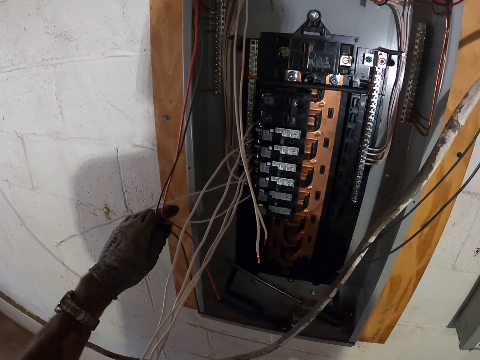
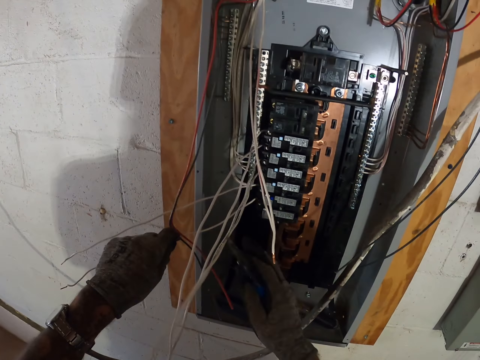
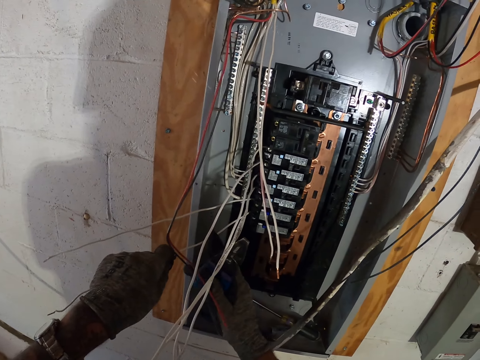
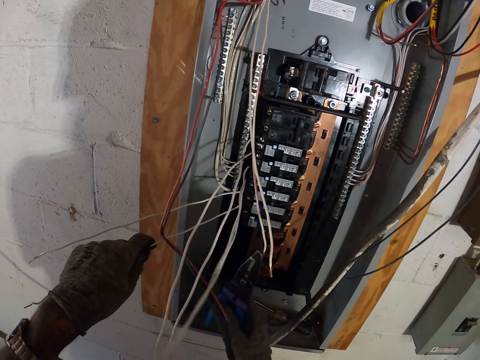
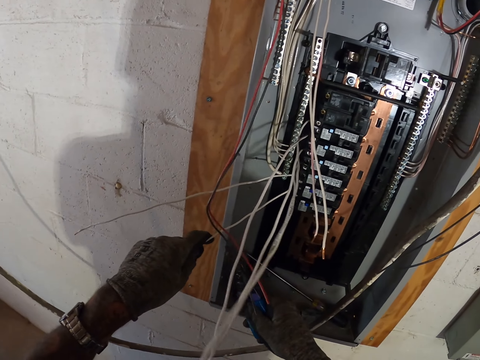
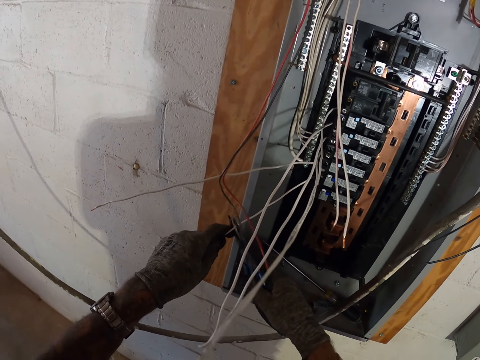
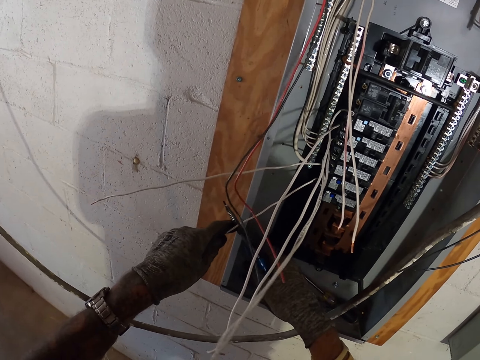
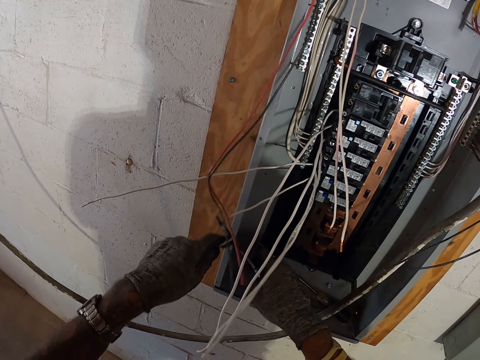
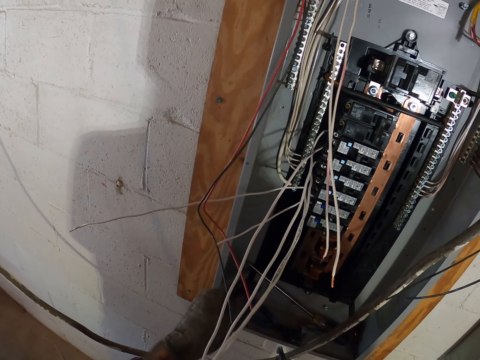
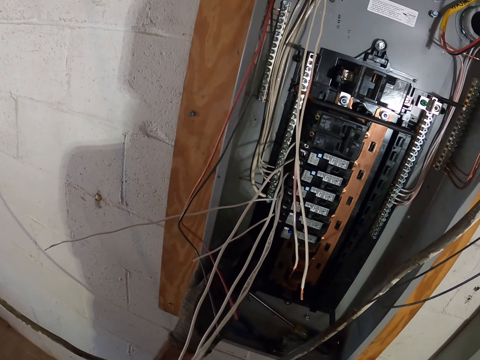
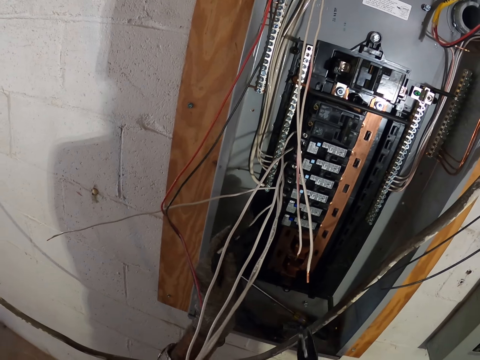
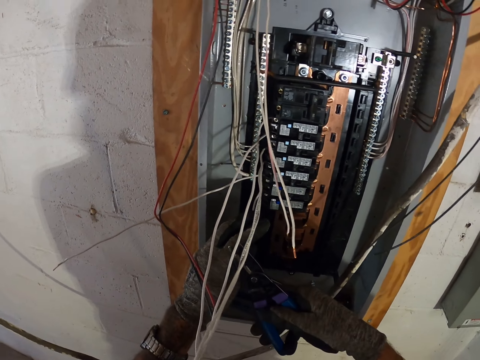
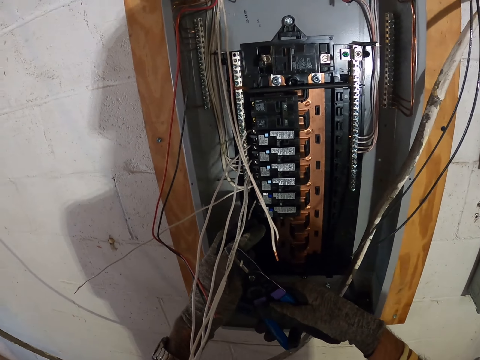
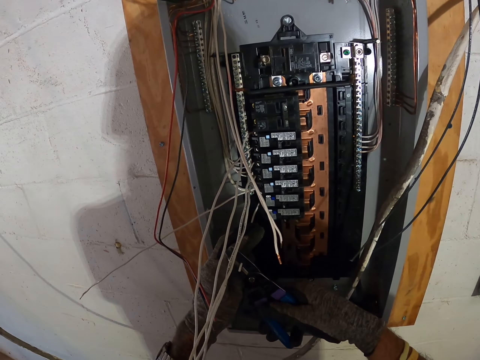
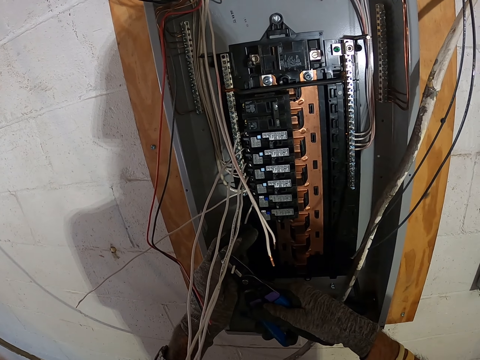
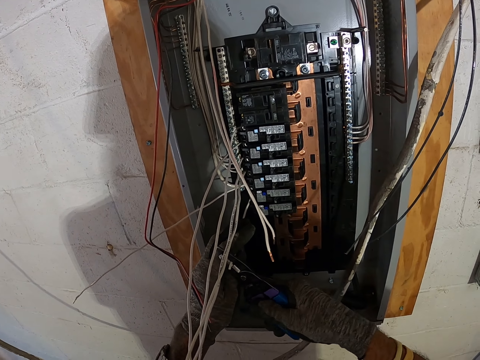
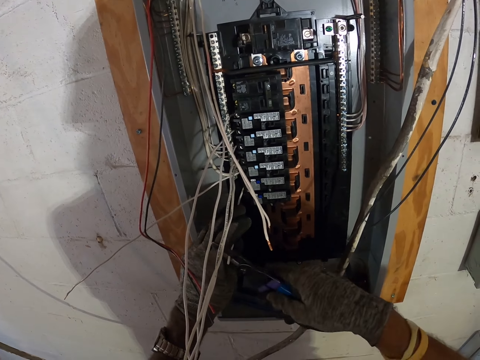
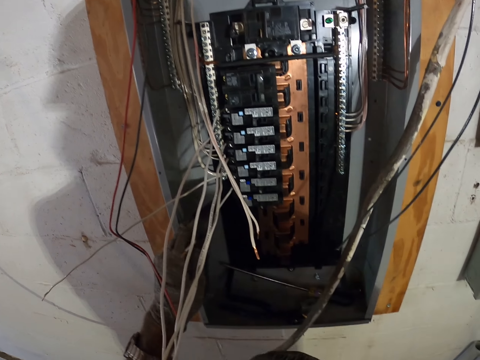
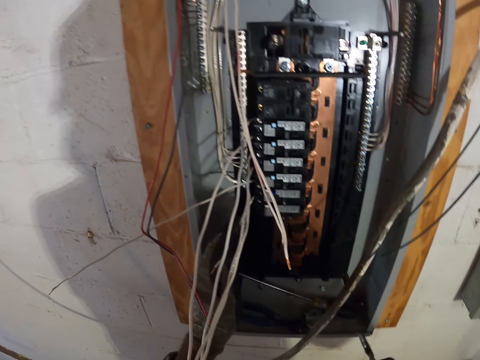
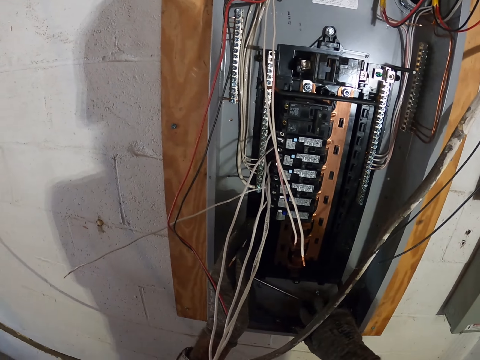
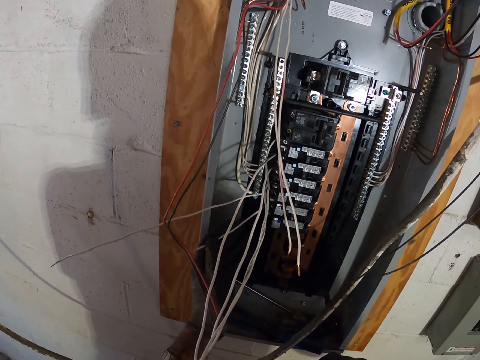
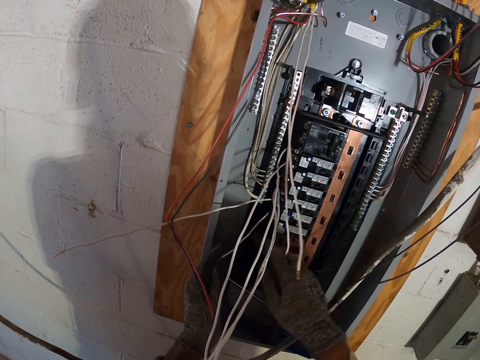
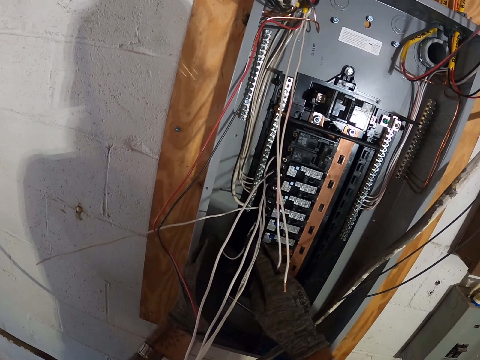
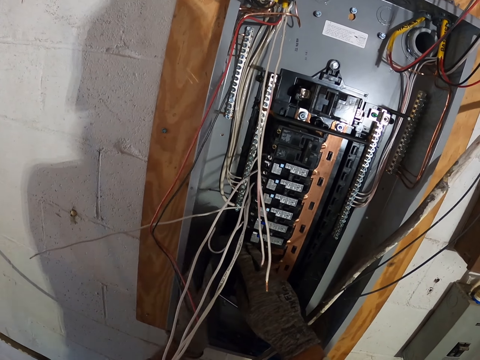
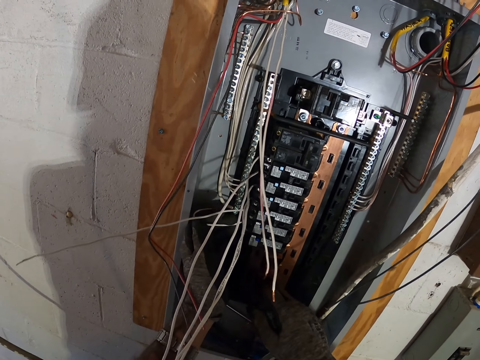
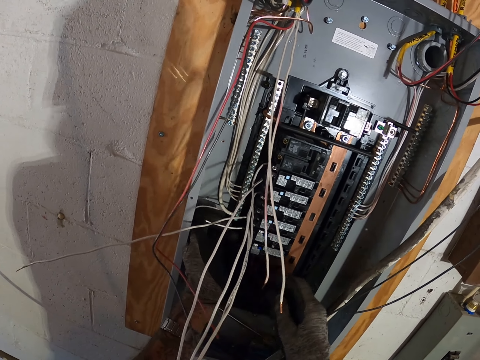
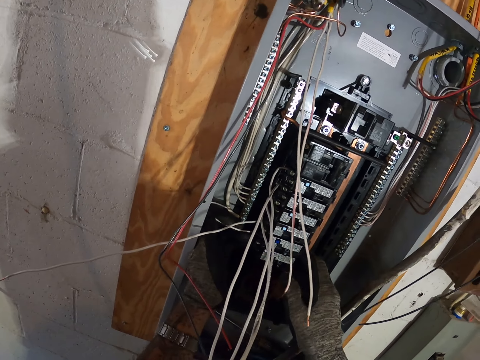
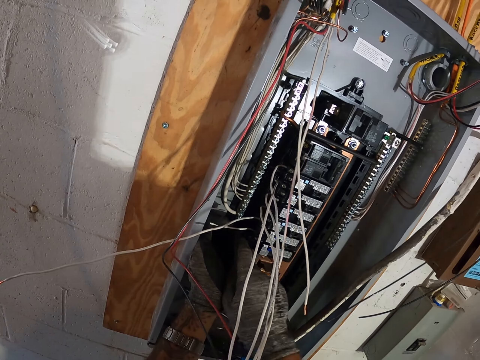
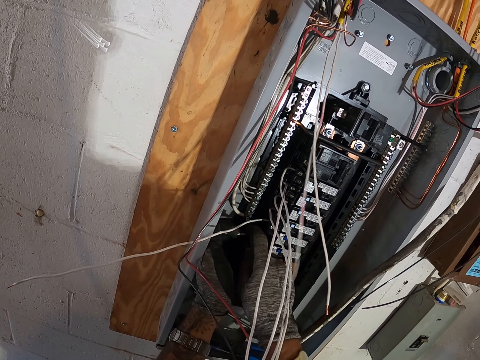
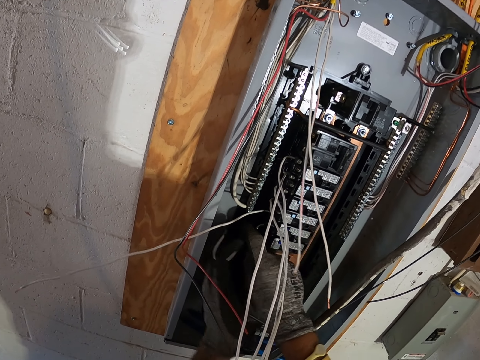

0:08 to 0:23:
The camera wearer cuts the wire or white cable with pliers. They fix the electric box panel.

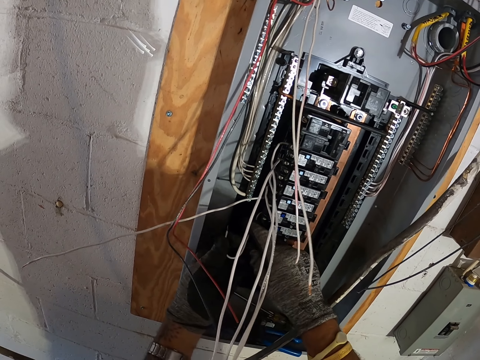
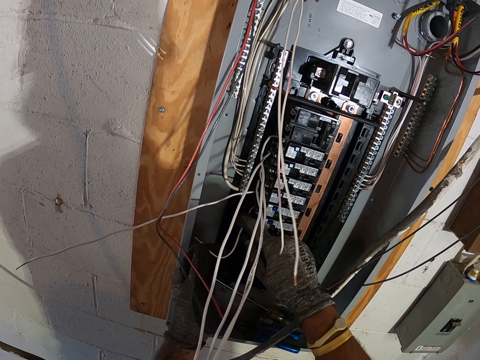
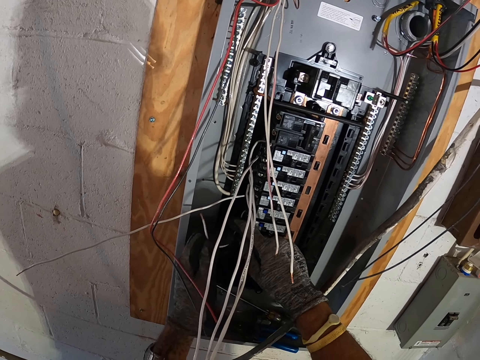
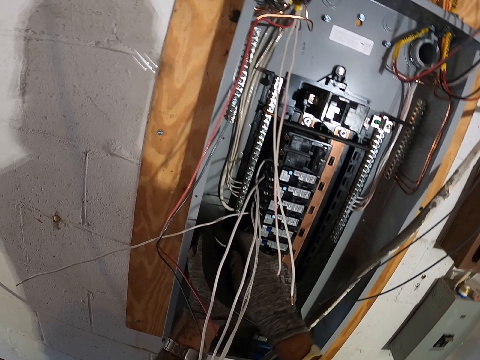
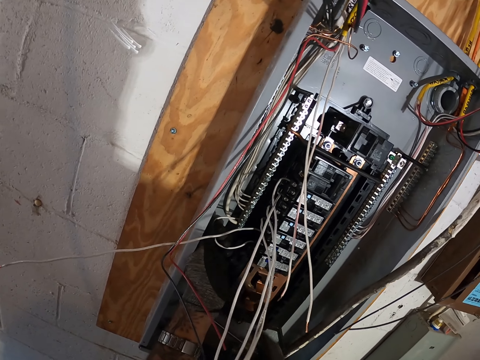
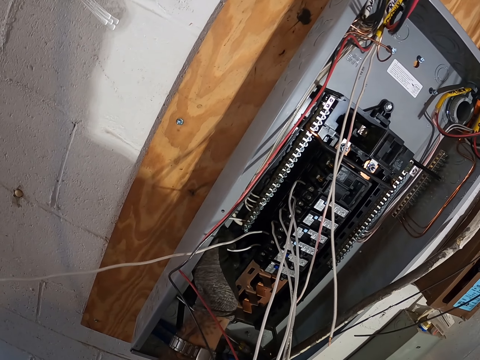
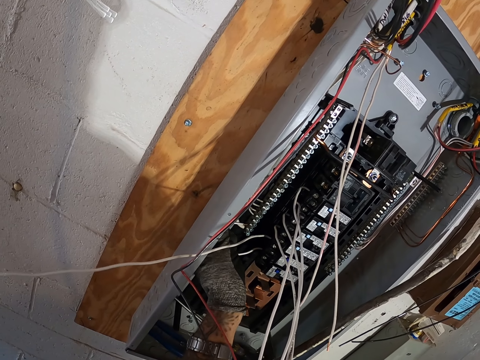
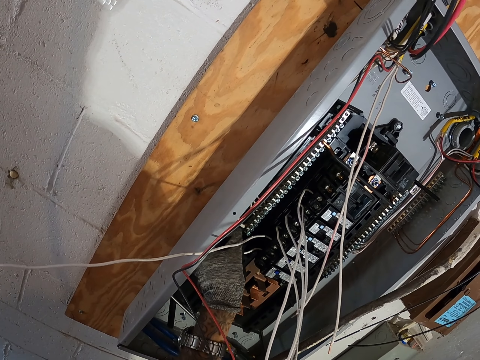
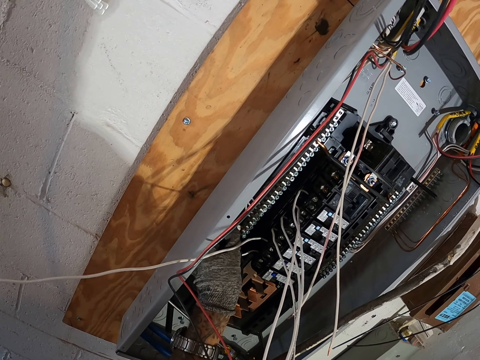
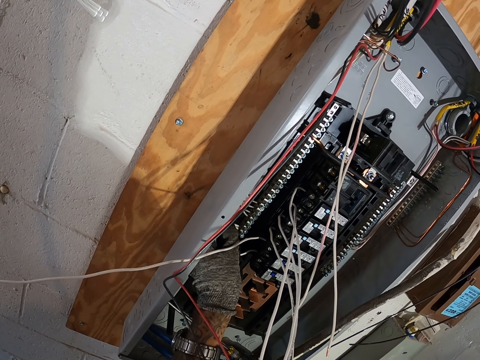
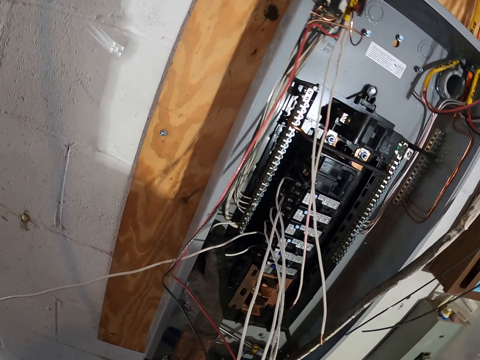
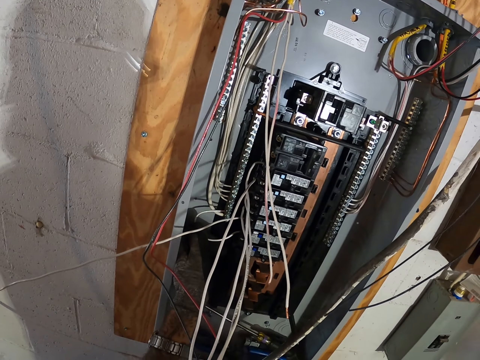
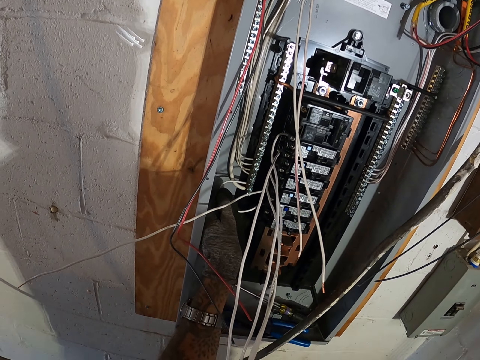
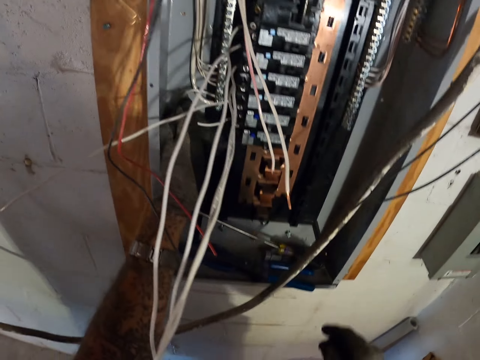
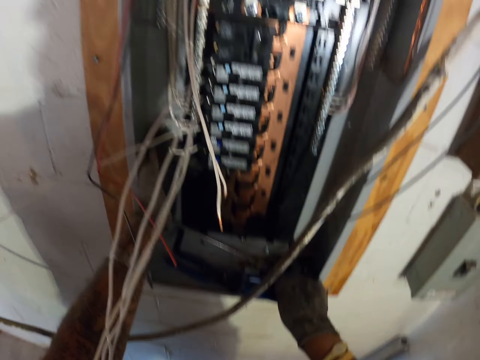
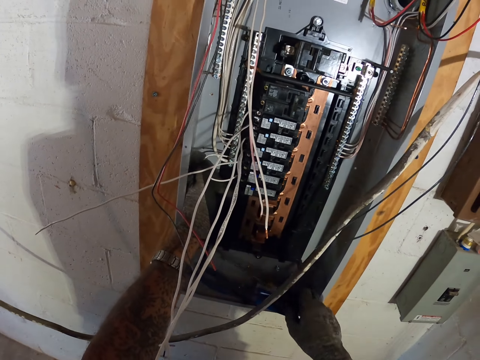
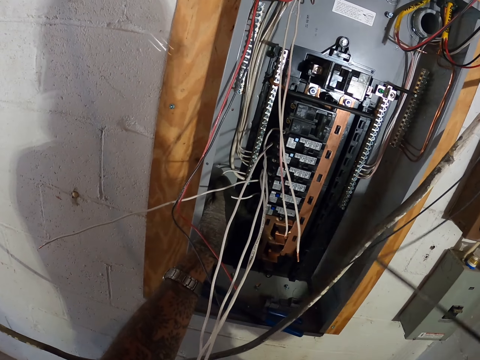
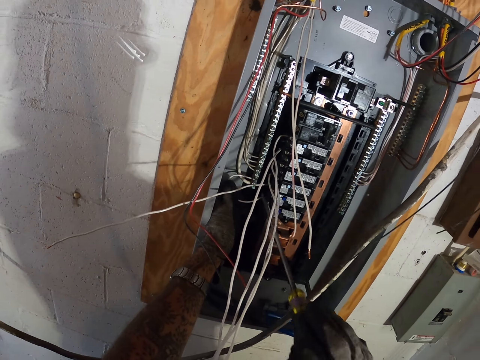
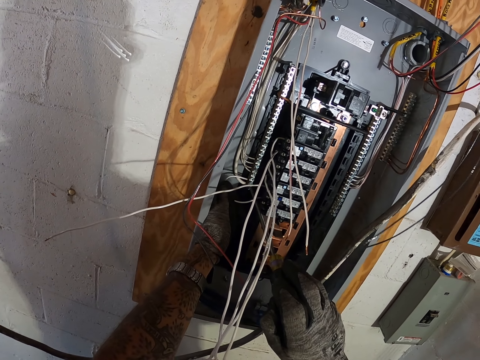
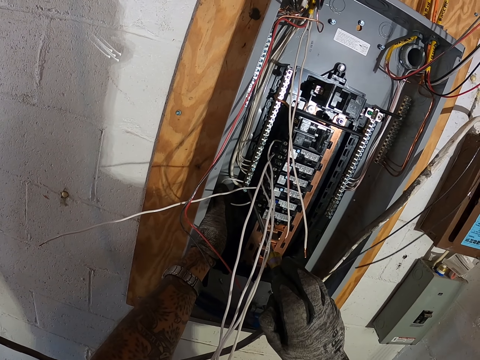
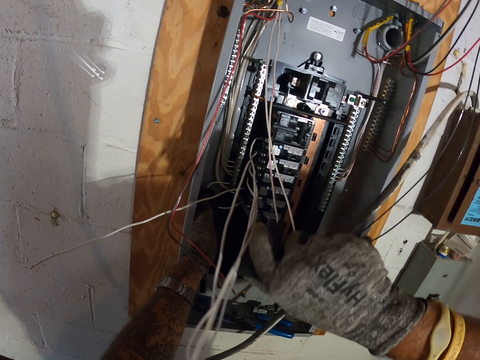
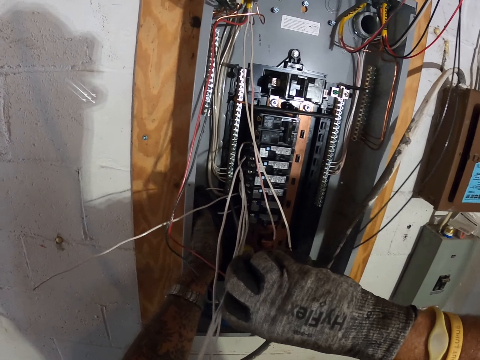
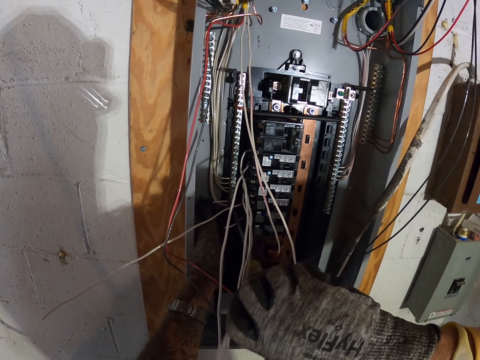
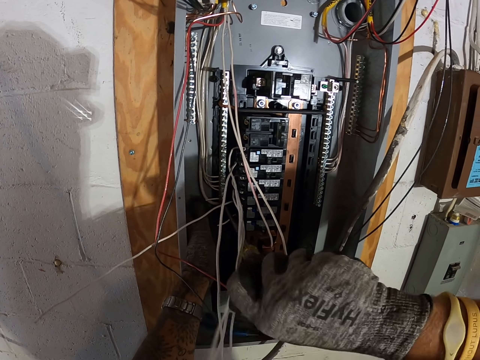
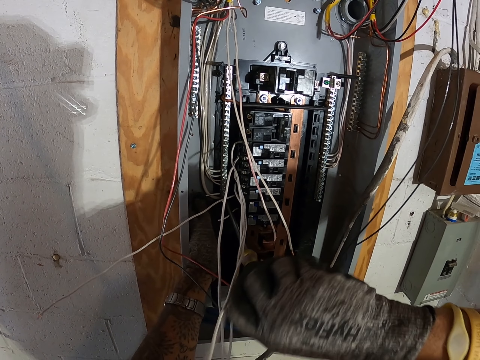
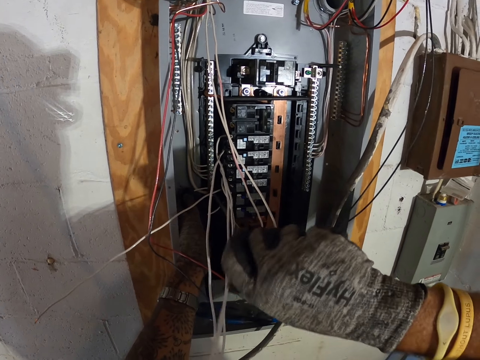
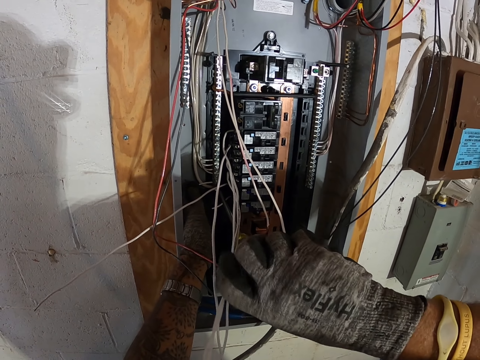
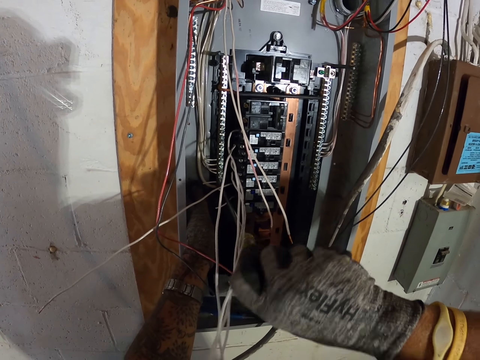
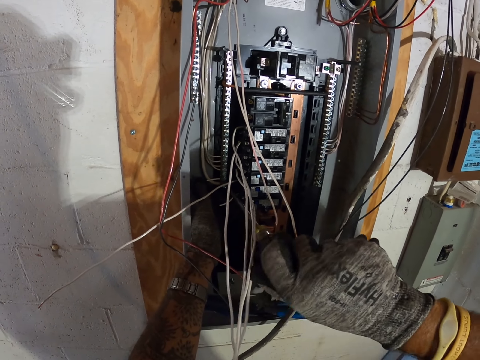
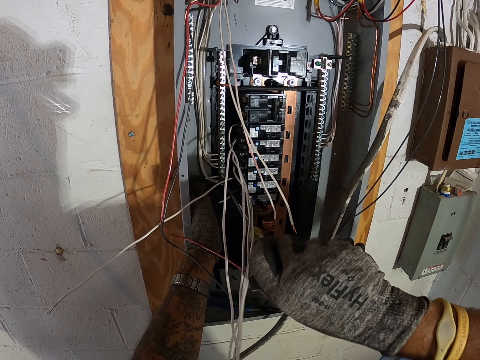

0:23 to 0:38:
The camera wearer folds the white cable. They fix the white cable in a neutral bar. They pick up a screwdriver. They screw the white cable. They fix the electric box panel with the screwdriver.
